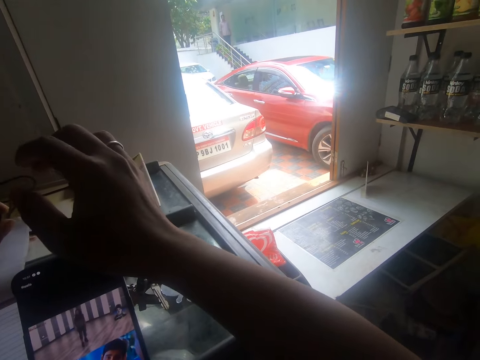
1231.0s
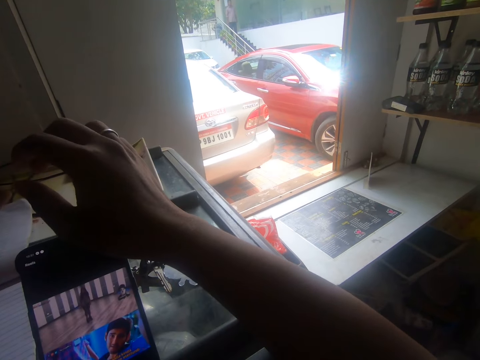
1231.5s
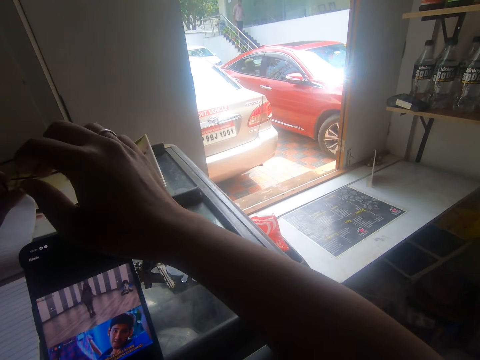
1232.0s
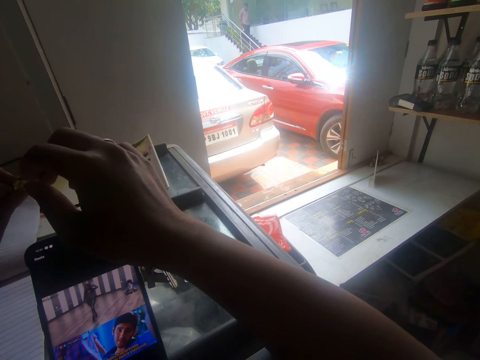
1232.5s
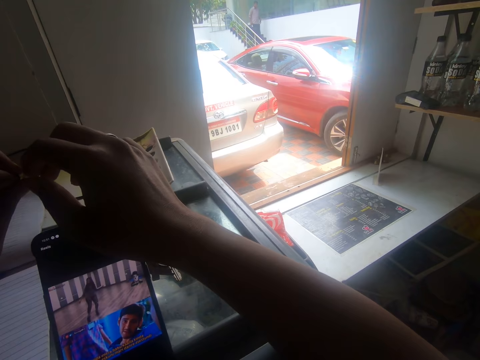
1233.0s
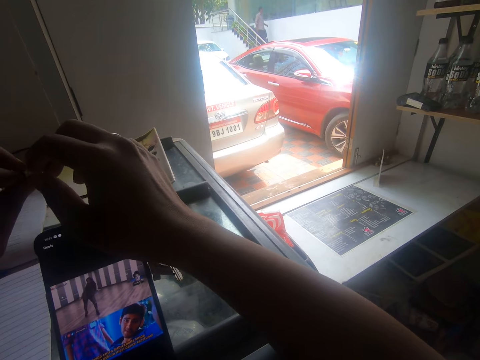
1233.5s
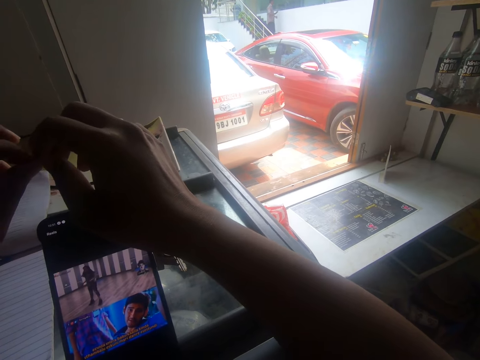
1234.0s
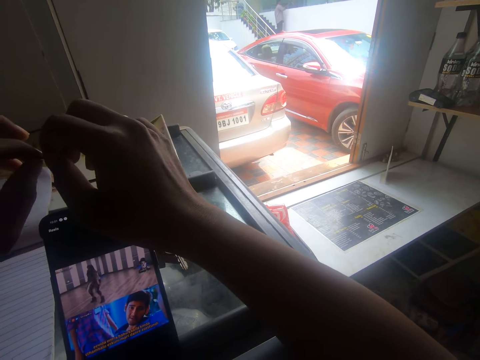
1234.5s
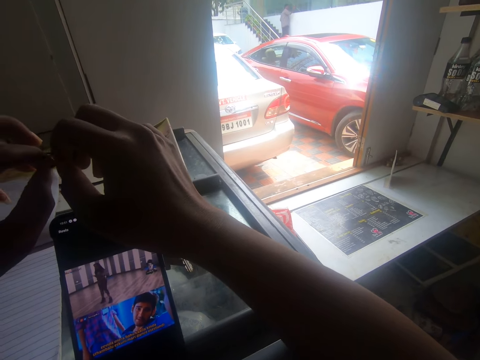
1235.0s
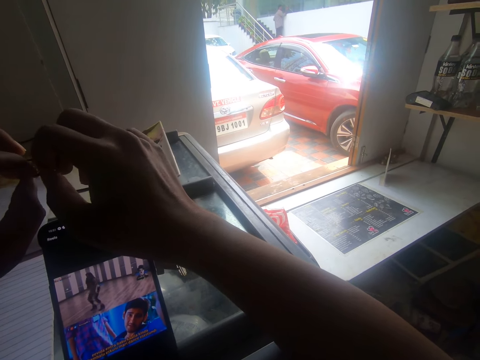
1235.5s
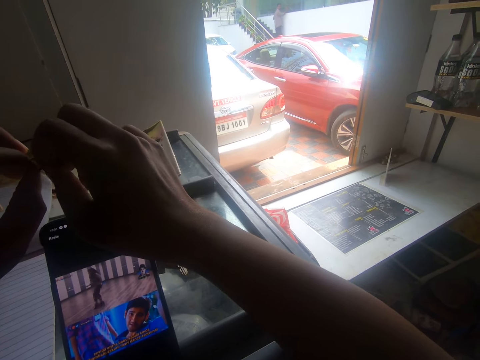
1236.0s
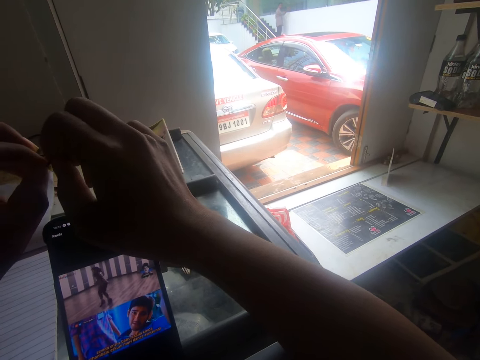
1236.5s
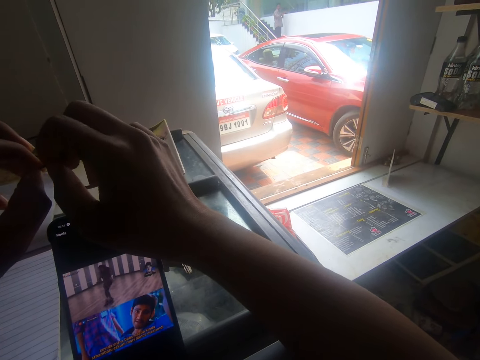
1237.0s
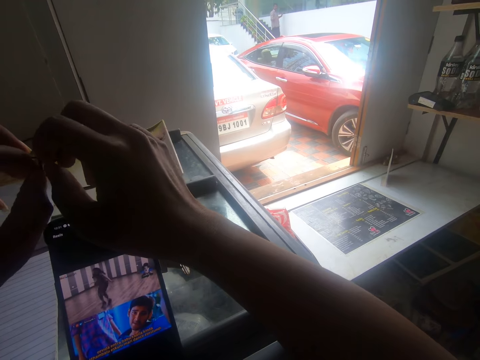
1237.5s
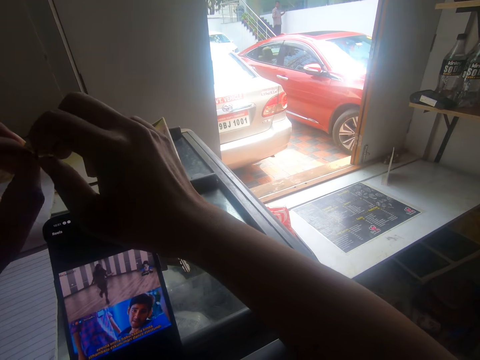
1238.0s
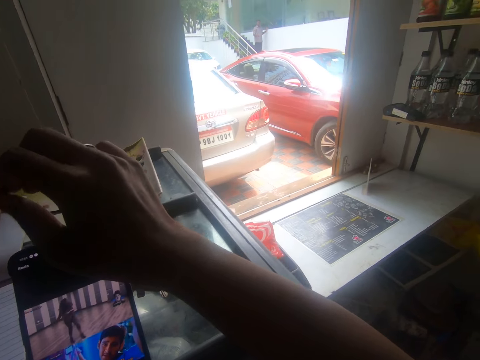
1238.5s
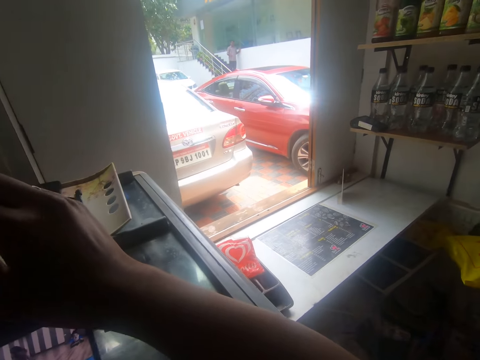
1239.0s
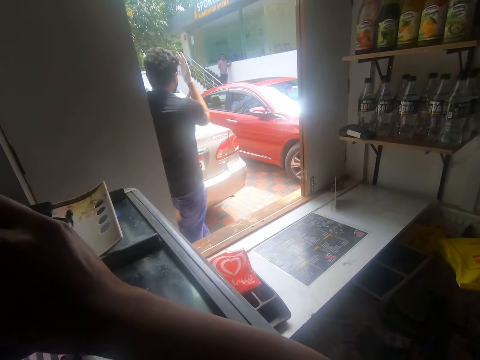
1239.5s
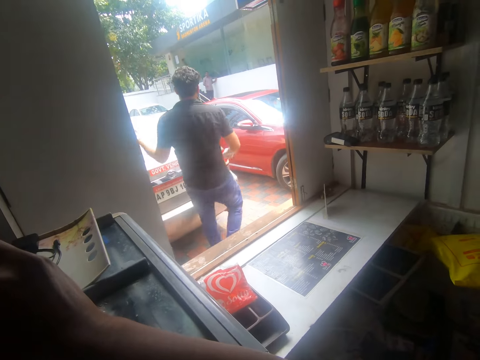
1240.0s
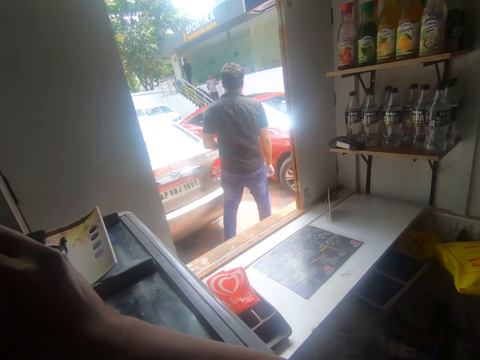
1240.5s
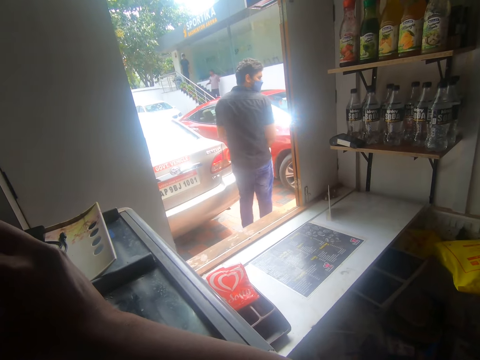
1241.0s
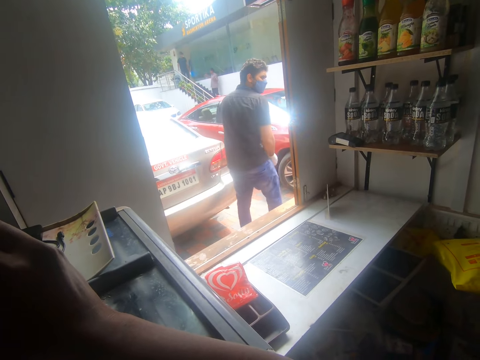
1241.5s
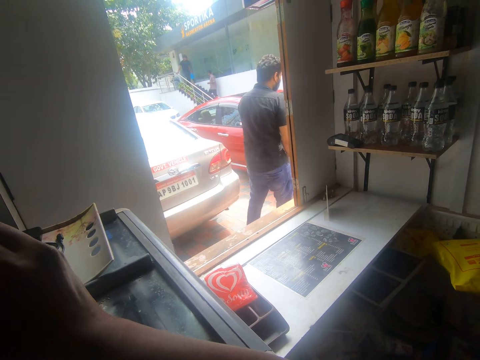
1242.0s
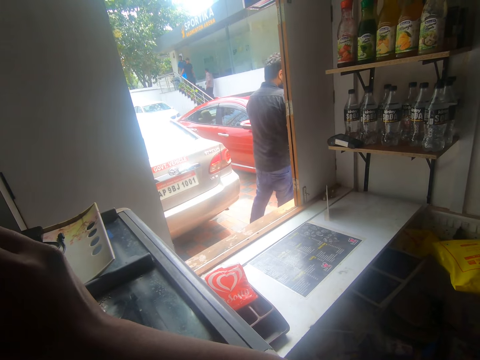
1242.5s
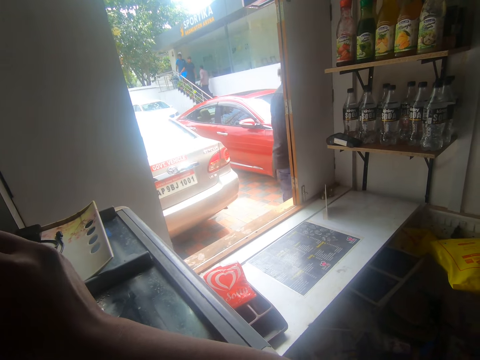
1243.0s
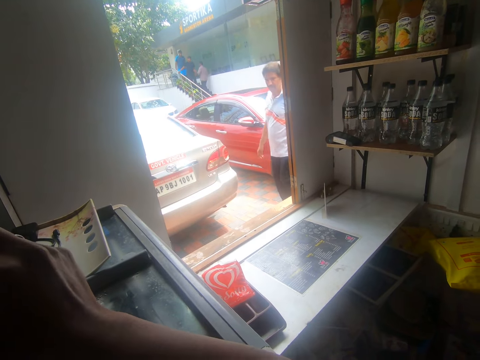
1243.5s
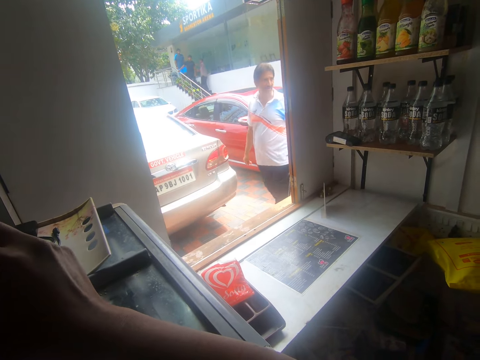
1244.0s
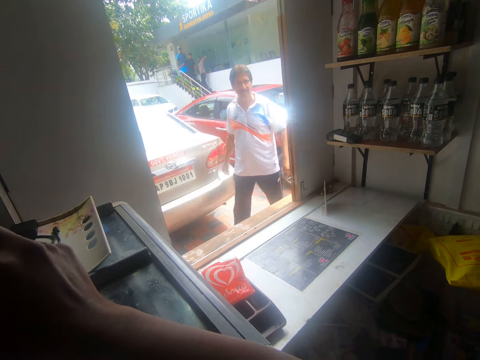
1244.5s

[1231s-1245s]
The camera wearer looks around.

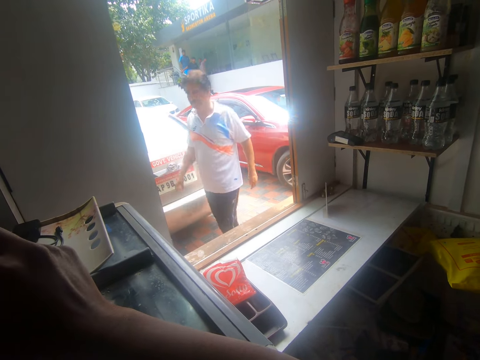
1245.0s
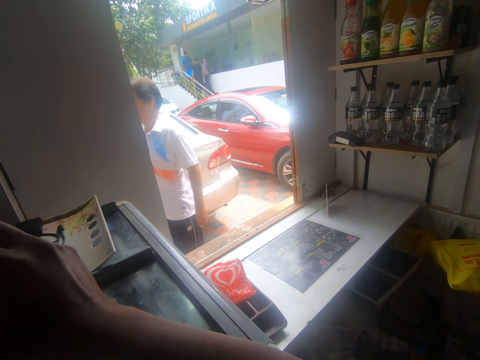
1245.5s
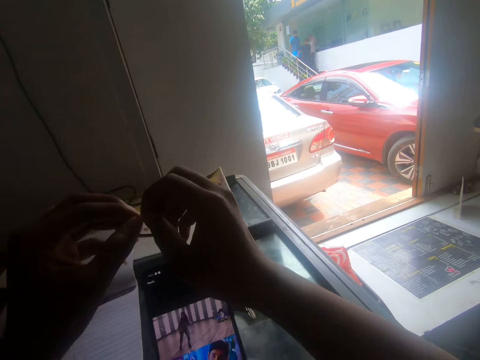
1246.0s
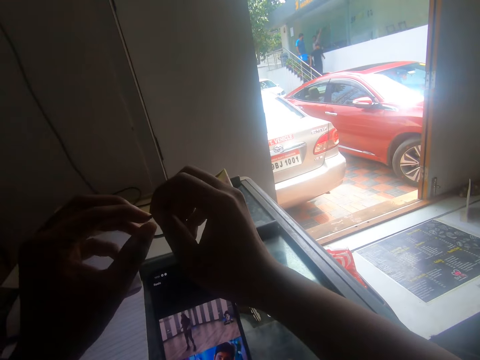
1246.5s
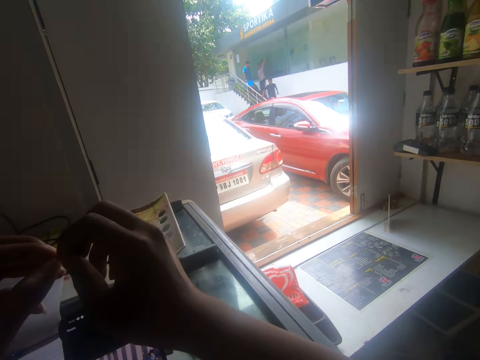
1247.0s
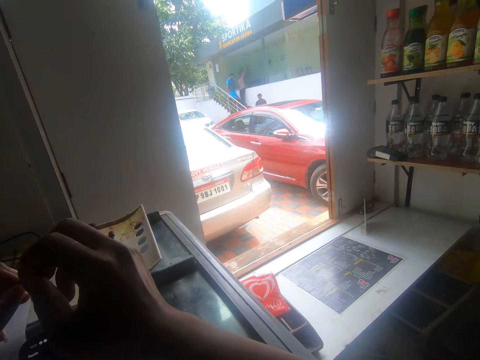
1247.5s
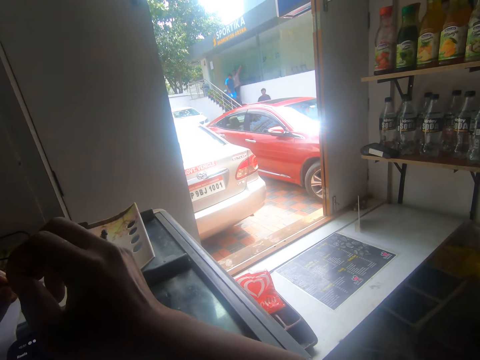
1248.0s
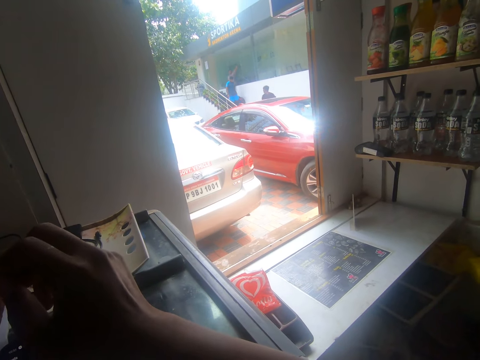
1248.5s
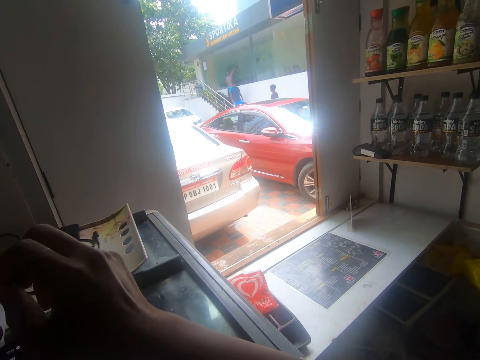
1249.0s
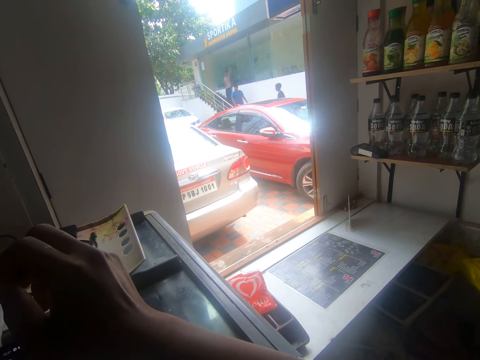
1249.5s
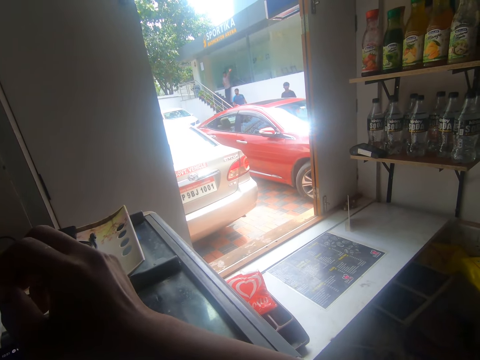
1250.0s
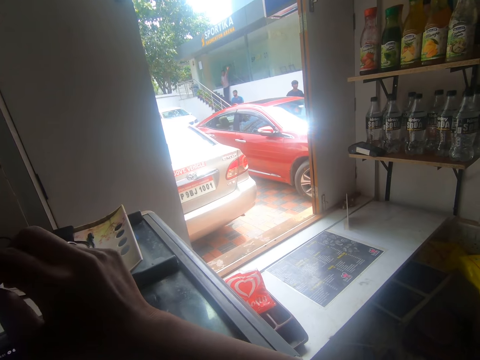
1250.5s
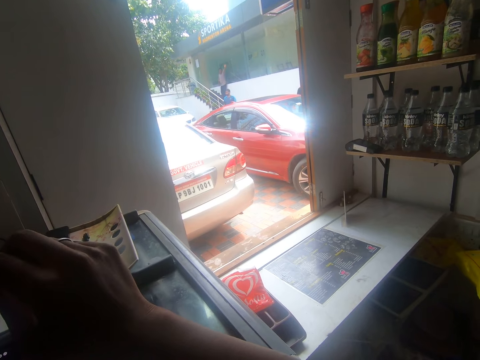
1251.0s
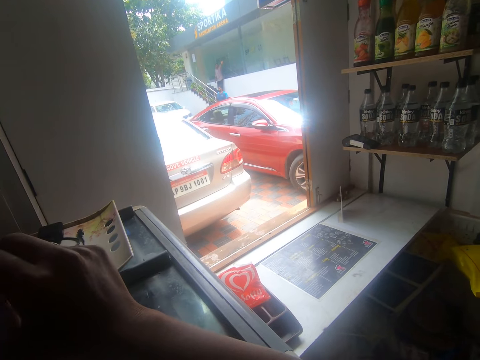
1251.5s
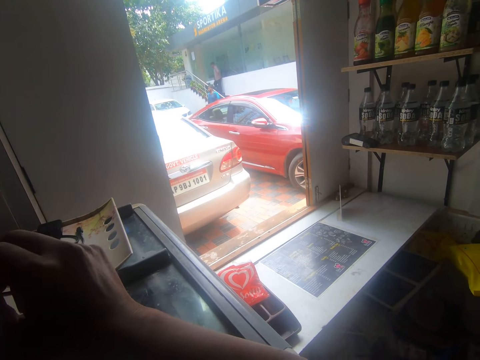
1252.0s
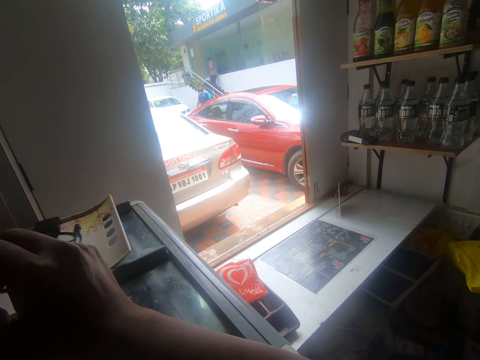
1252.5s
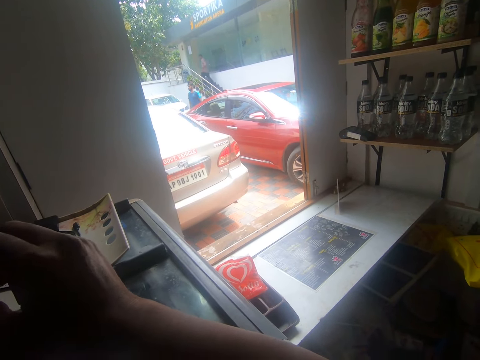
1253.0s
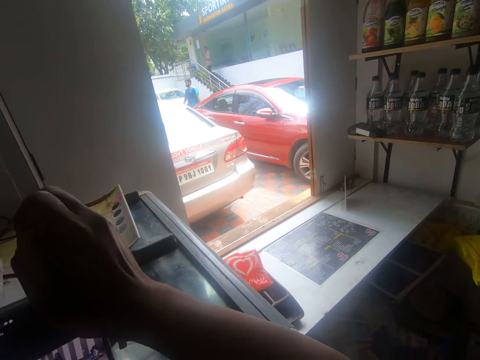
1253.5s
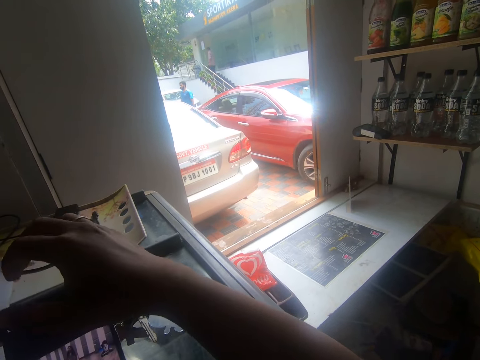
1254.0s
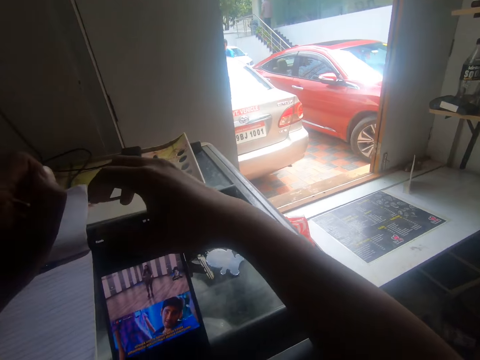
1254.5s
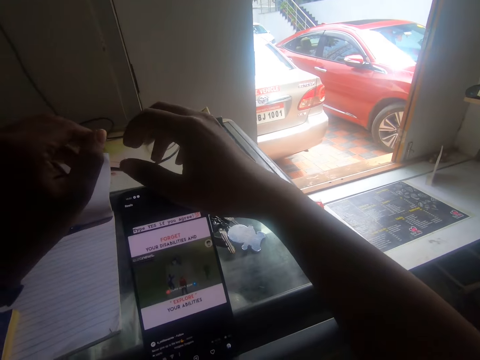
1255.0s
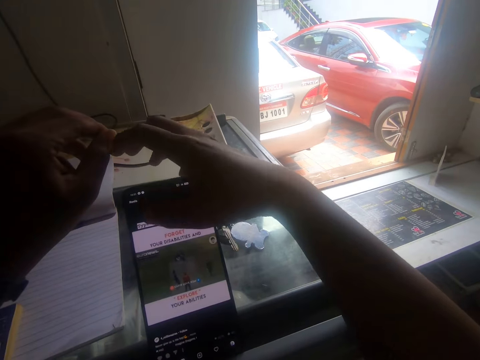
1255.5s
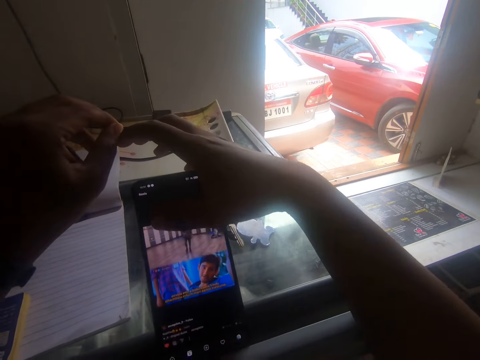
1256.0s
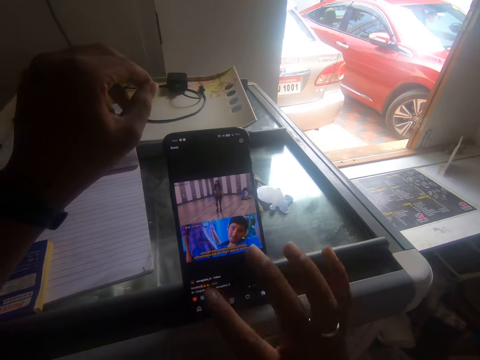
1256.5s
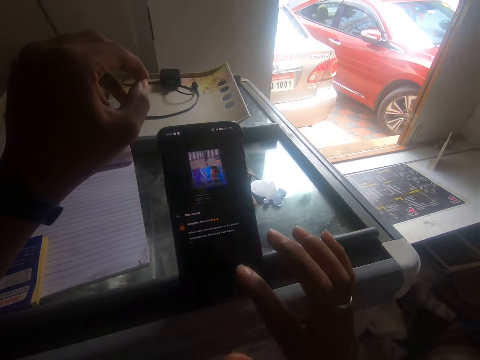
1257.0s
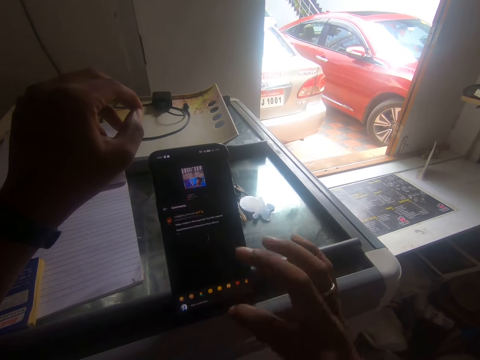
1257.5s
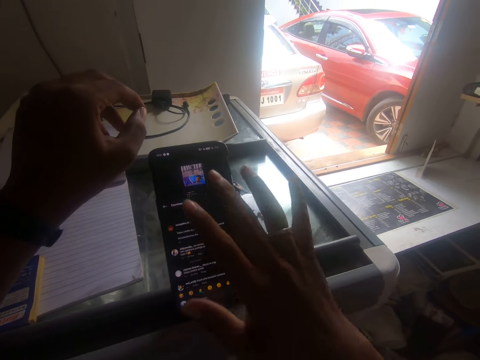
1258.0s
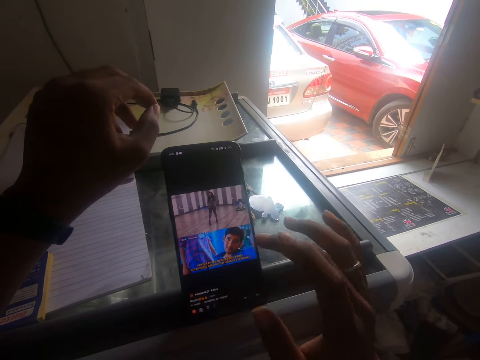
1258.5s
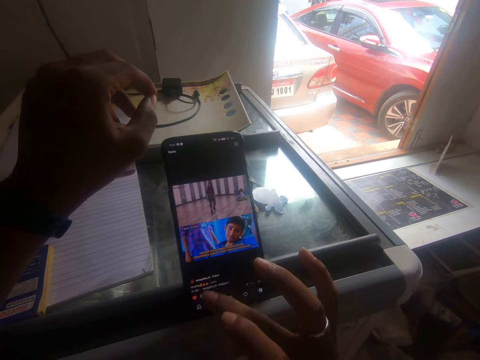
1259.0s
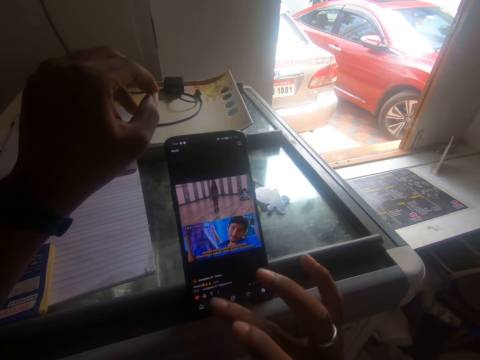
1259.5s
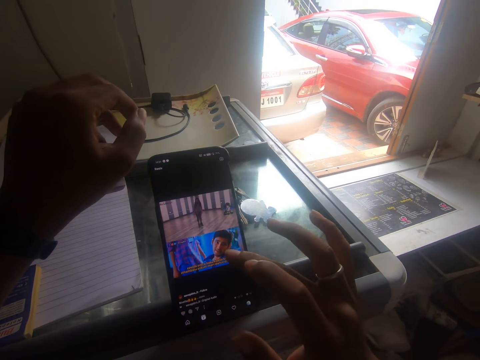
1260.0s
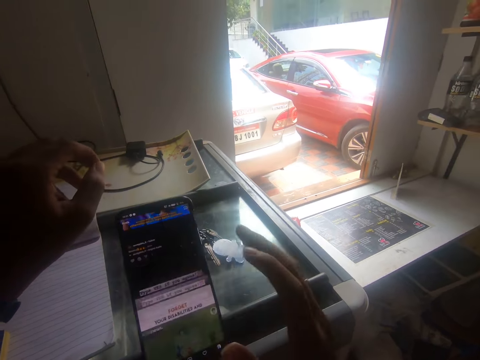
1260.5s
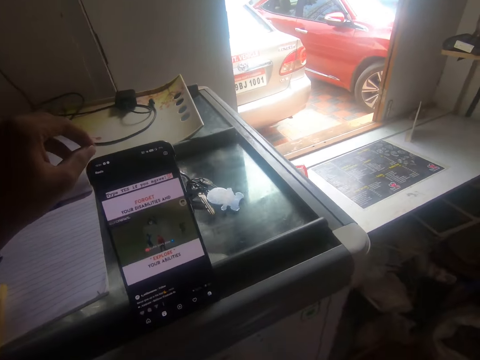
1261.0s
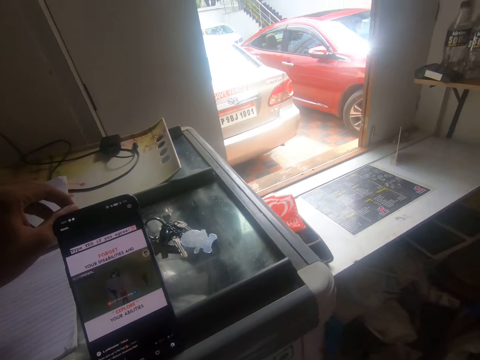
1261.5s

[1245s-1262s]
The camera wearer rubs his finger. He operates the phone on the ice cream freezer with his right hand.
